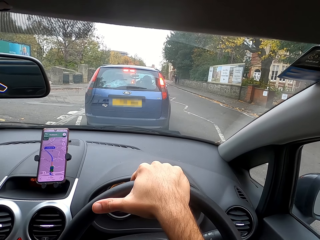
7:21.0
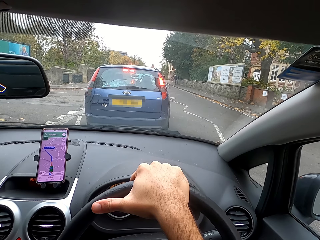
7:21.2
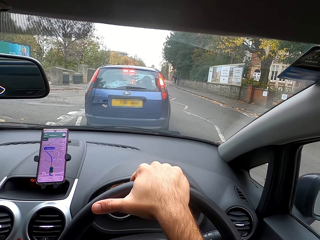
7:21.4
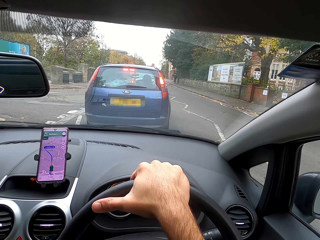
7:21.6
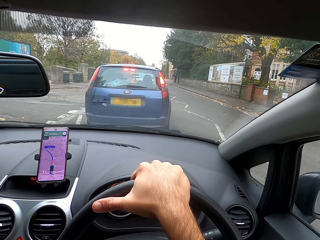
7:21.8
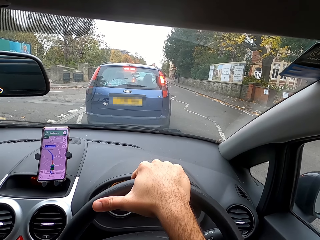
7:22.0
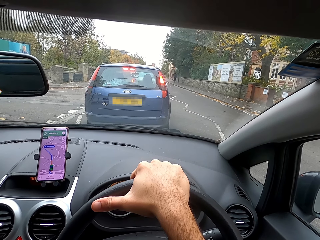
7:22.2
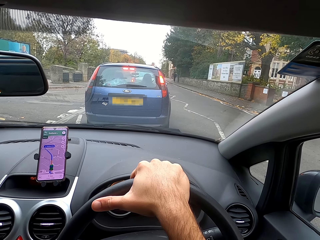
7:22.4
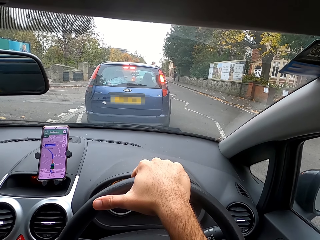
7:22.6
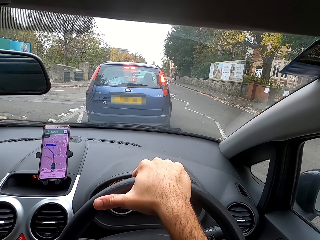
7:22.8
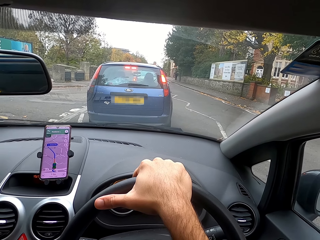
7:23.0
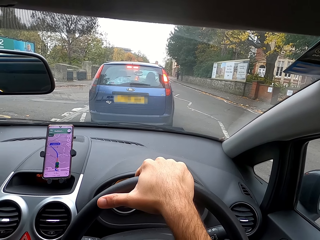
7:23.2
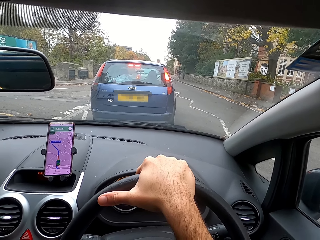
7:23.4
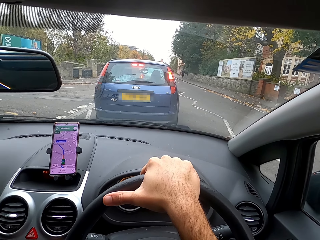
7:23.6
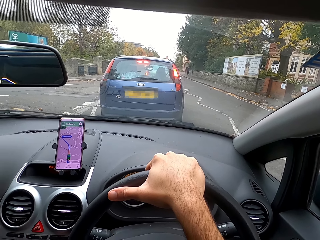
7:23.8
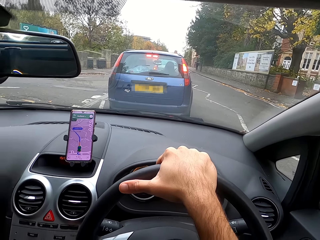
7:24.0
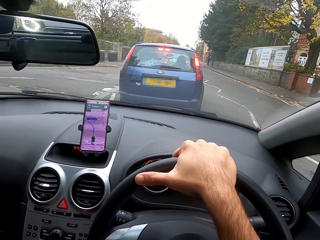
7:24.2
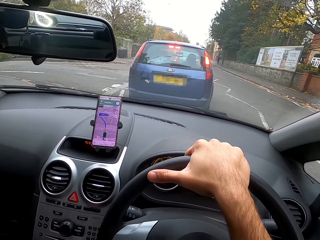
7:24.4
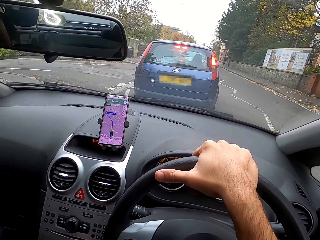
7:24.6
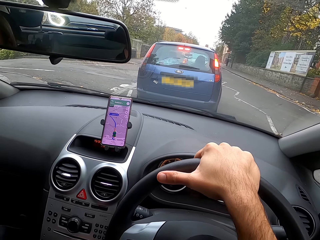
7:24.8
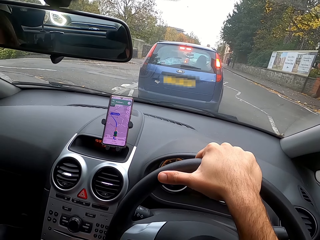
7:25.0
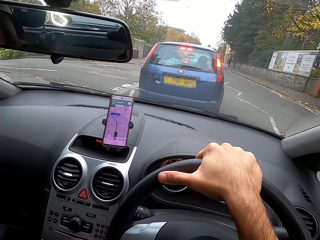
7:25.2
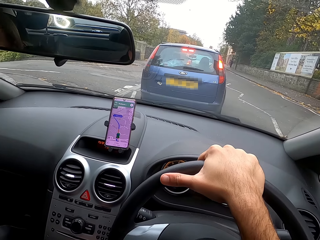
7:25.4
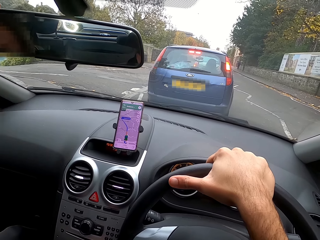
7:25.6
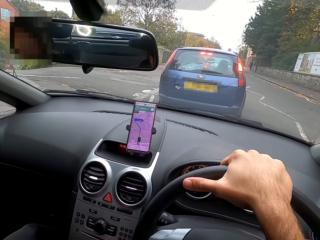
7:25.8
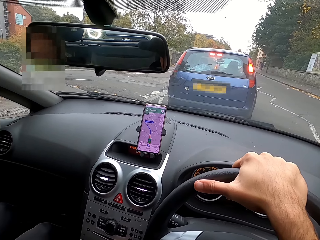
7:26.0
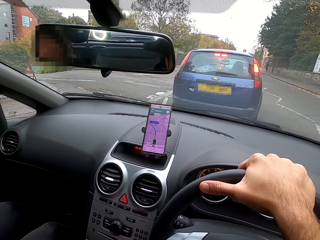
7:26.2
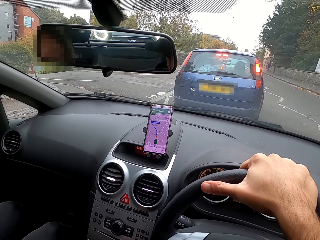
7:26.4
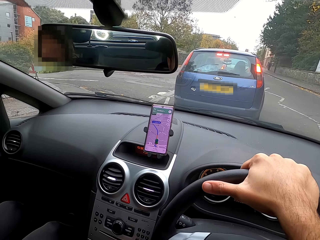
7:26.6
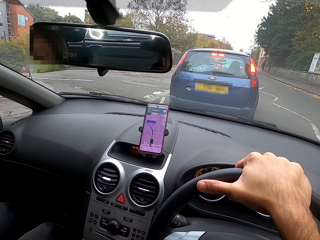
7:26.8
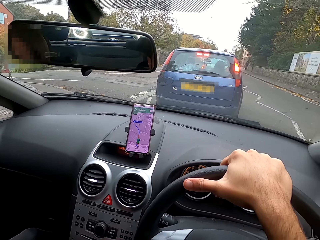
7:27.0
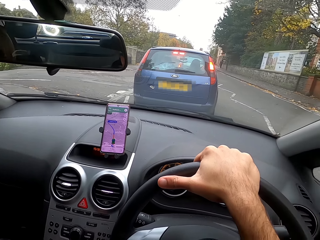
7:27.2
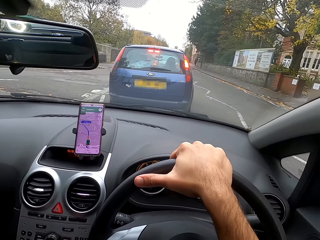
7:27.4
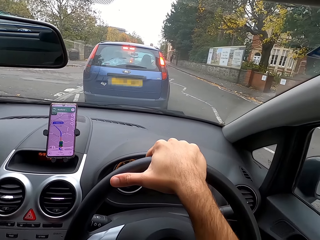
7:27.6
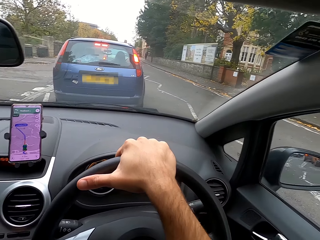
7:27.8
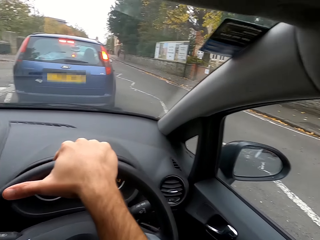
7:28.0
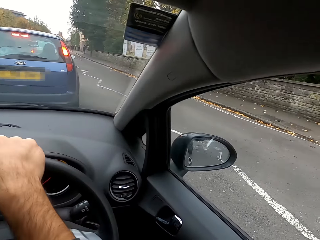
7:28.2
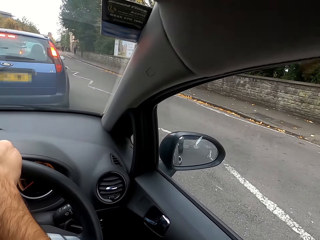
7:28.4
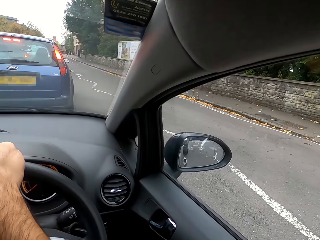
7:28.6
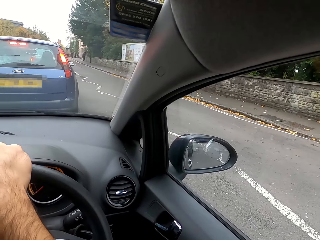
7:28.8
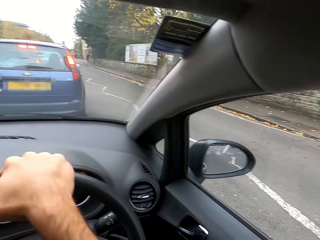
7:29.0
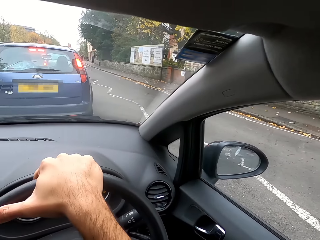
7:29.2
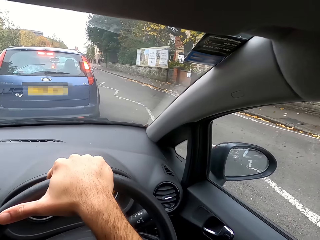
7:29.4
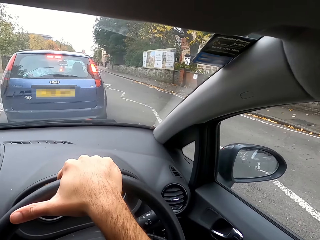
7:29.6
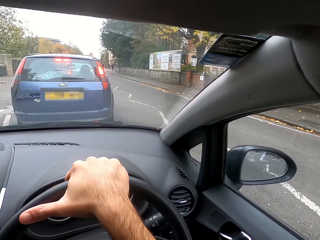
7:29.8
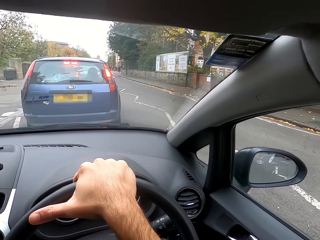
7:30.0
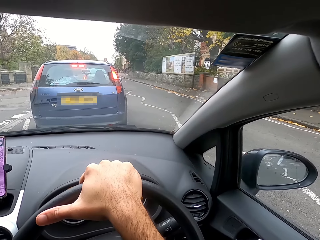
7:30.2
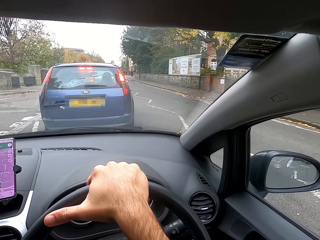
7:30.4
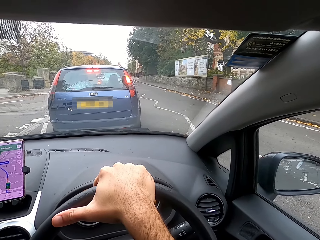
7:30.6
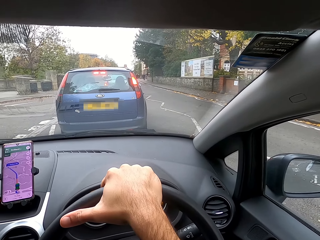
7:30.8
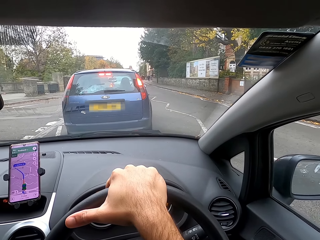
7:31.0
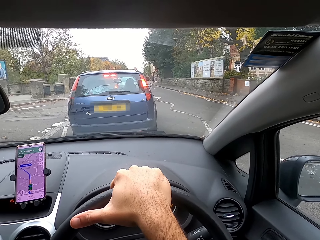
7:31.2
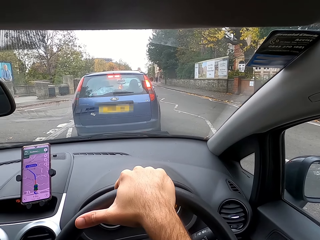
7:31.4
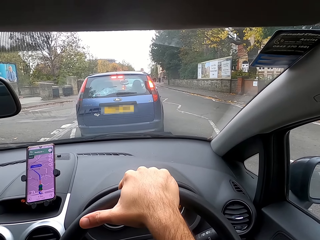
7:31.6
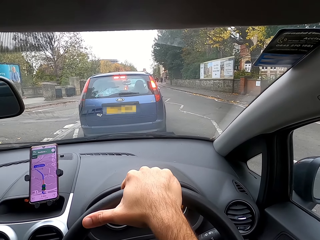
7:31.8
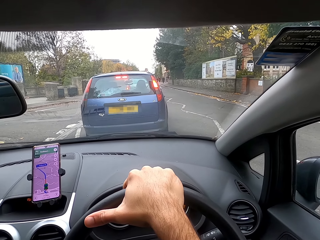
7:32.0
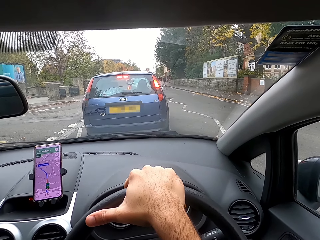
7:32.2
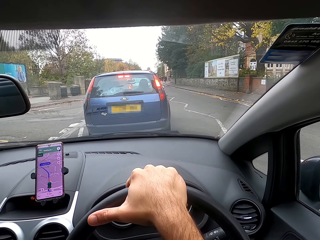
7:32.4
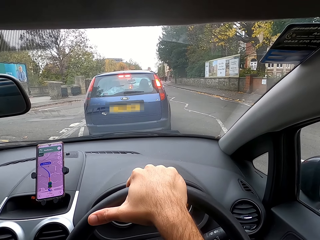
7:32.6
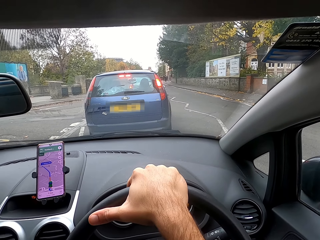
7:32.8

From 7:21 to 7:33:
The camera wearer puts his right hand on the steering wheel.

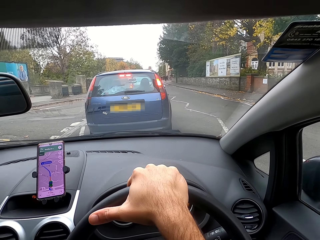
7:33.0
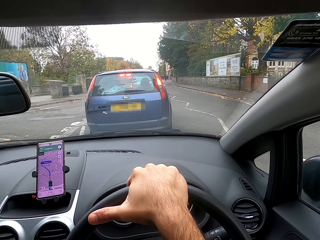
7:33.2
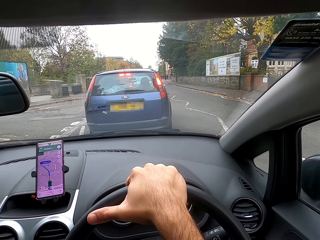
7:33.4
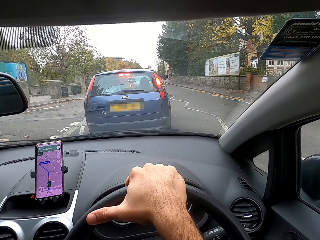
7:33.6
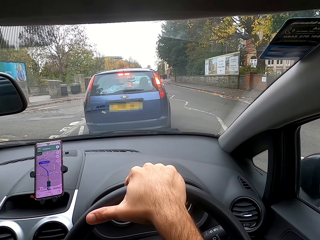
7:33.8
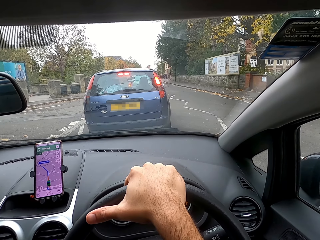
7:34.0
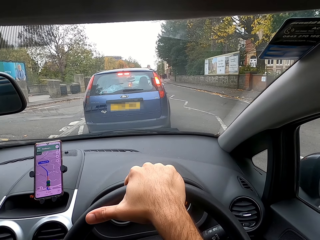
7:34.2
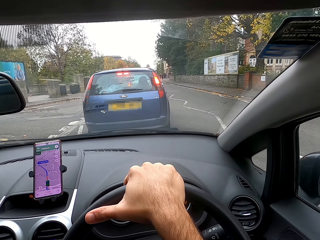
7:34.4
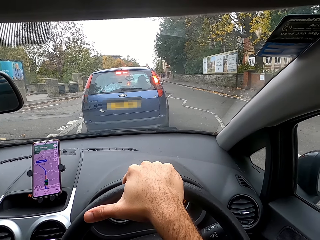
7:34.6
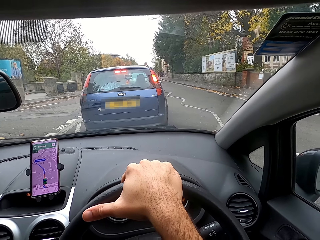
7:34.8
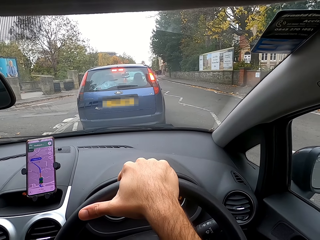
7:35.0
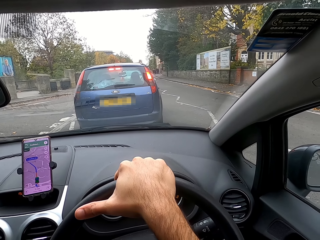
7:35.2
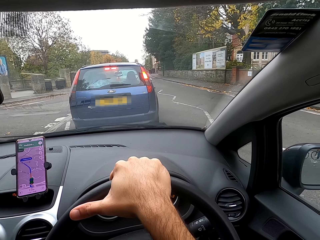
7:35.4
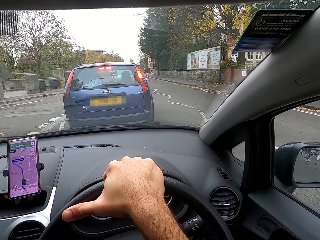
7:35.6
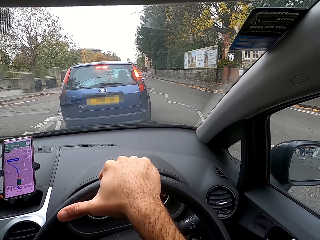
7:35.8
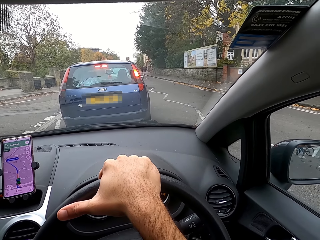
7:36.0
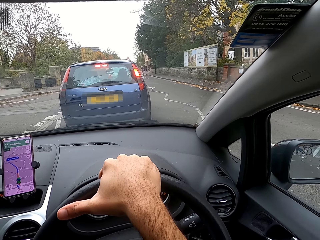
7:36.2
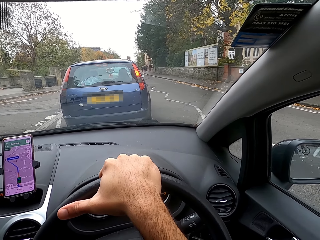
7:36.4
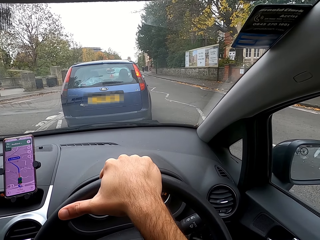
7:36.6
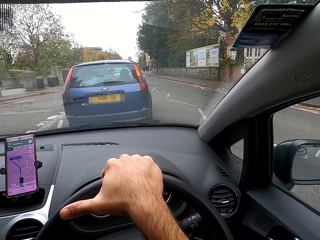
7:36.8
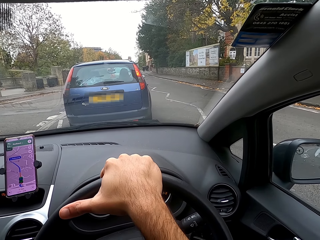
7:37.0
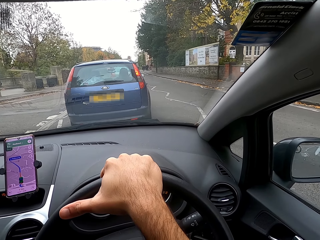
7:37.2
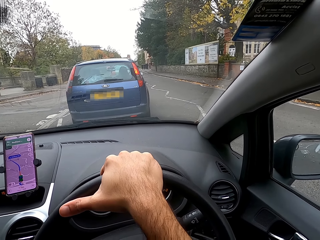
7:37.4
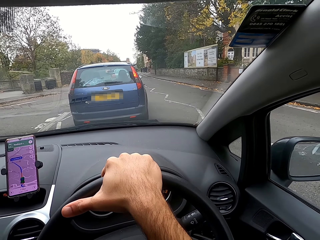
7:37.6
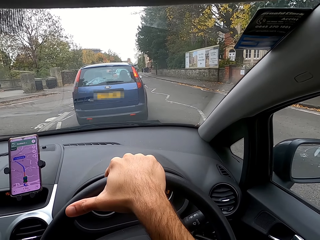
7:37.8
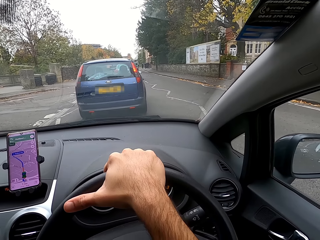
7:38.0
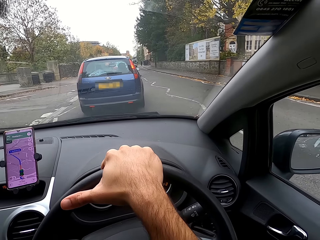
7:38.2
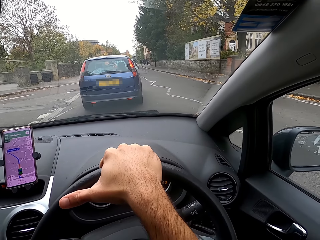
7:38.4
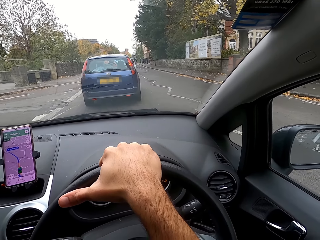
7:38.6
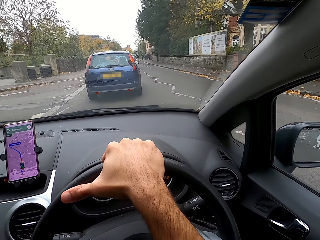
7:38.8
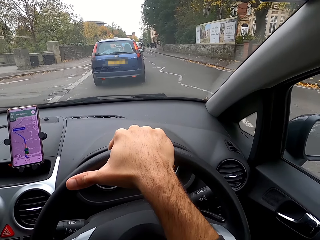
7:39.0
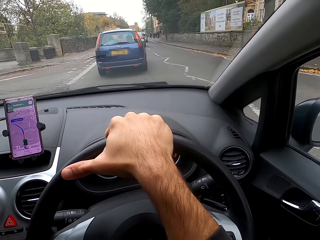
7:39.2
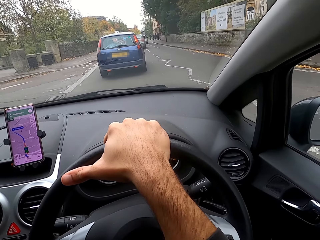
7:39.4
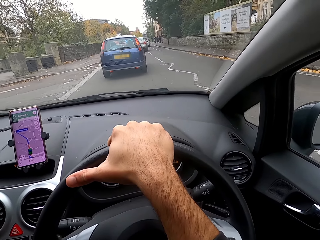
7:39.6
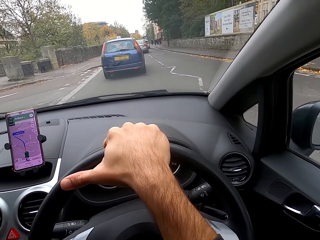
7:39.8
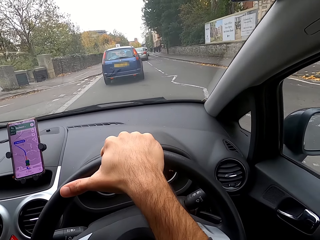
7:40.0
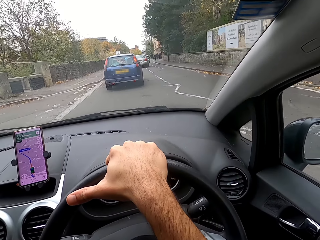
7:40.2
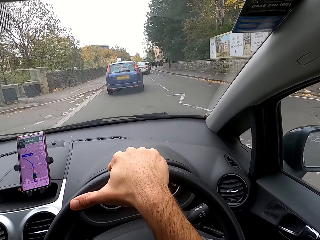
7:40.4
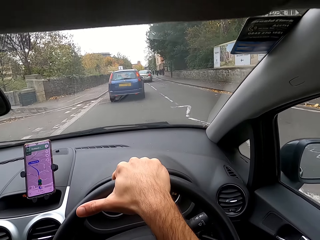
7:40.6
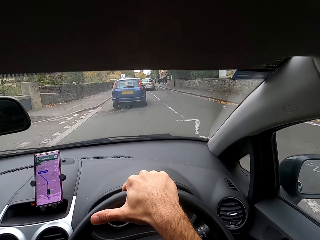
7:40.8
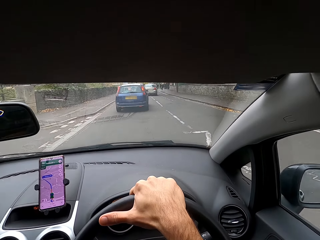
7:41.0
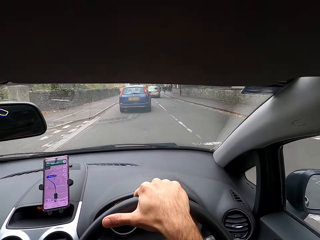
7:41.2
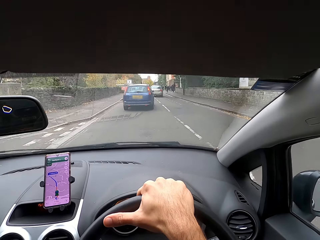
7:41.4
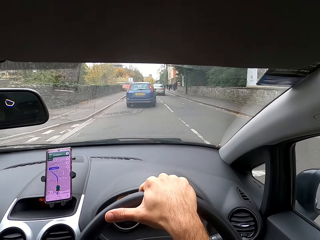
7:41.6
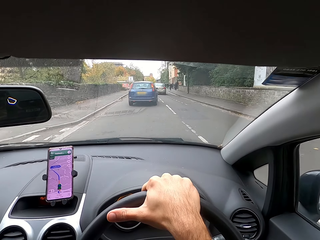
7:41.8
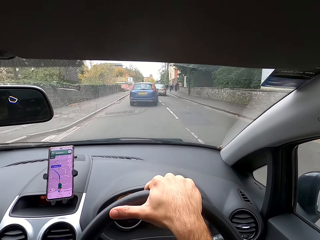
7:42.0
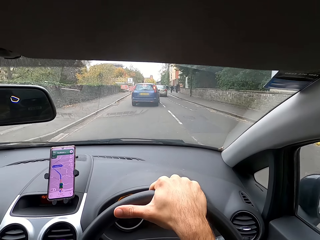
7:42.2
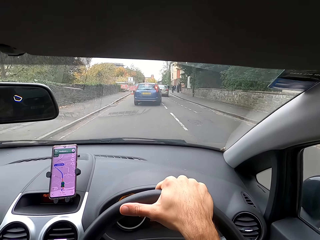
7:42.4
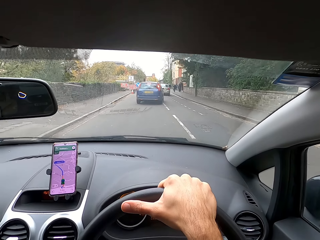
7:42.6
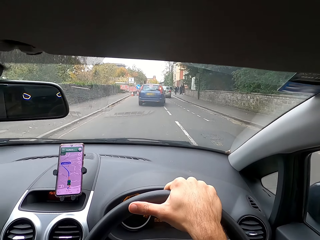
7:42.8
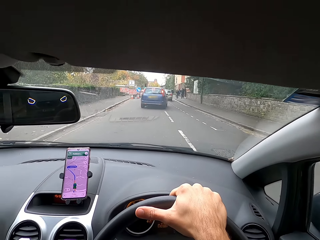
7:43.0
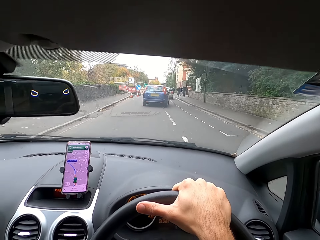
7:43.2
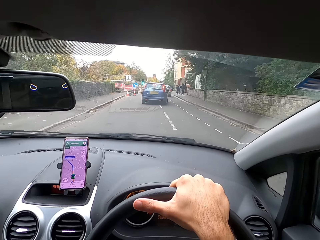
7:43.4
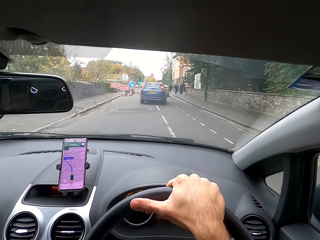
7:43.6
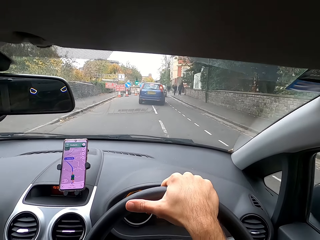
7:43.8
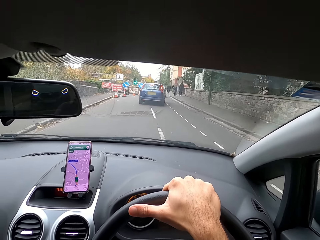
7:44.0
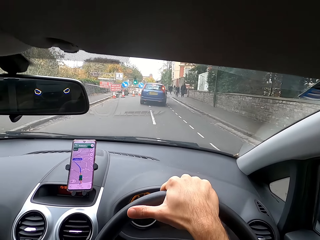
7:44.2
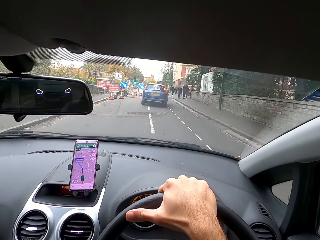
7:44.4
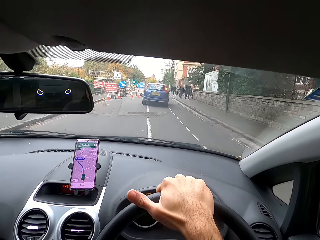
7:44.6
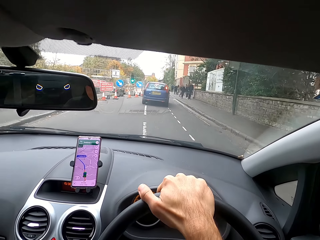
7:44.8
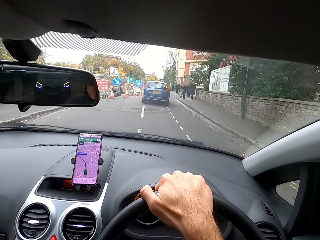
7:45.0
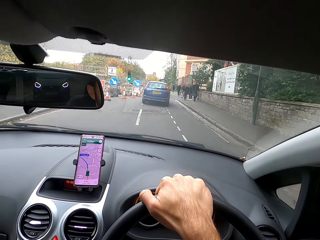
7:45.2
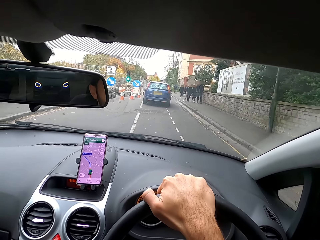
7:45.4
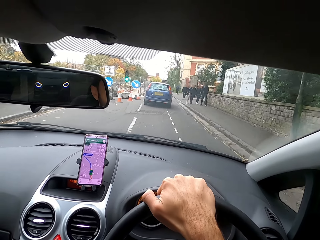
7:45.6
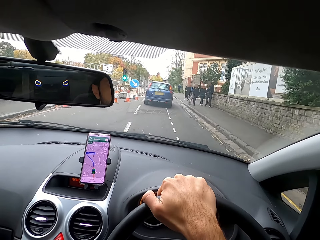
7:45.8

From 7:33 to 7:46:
The camera wearer puts his right hand on the steering wheel. He accelerates a car on the road. He moves the steering wheel with his right hand.
